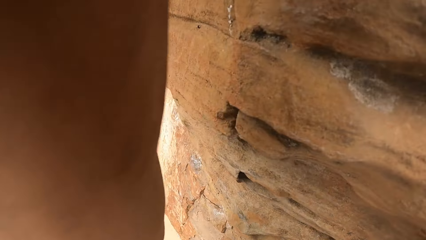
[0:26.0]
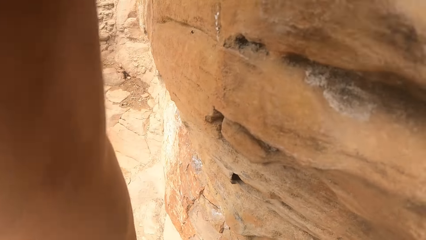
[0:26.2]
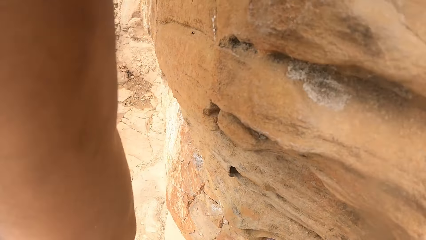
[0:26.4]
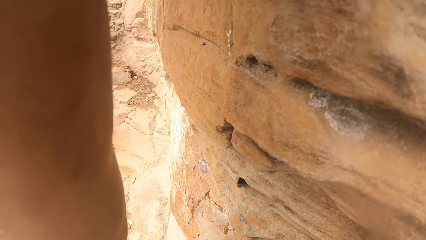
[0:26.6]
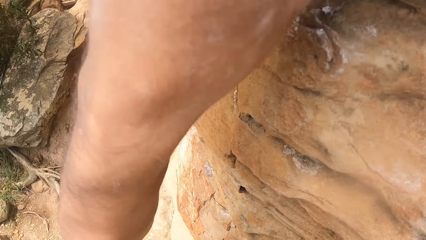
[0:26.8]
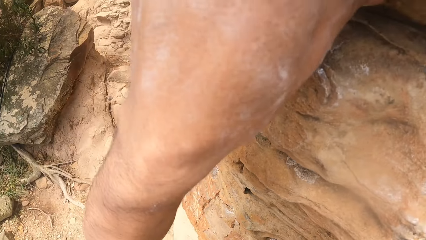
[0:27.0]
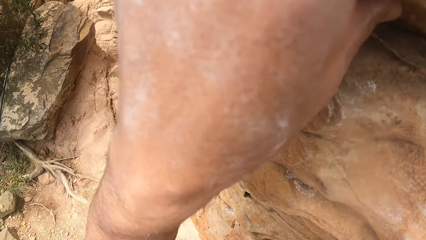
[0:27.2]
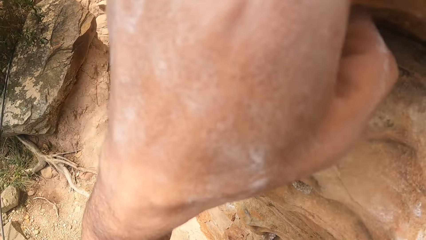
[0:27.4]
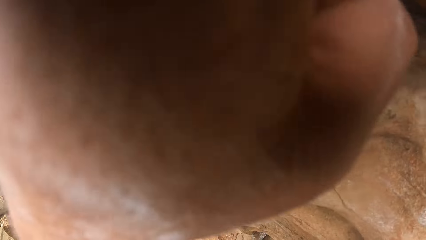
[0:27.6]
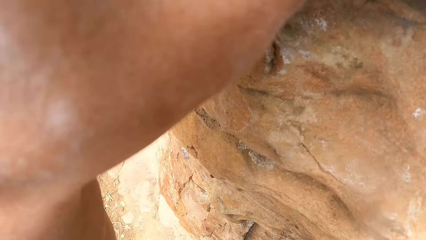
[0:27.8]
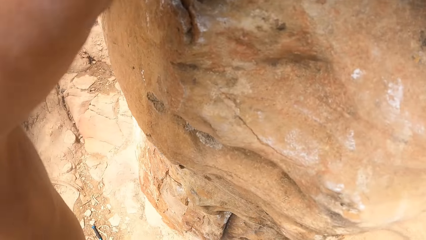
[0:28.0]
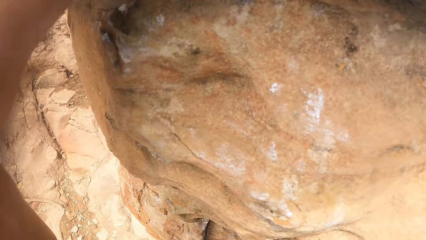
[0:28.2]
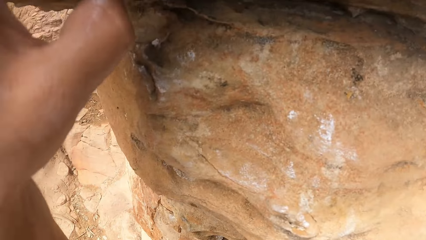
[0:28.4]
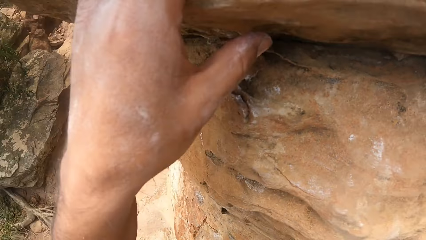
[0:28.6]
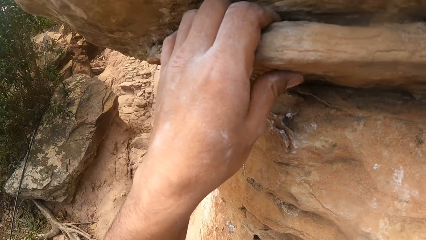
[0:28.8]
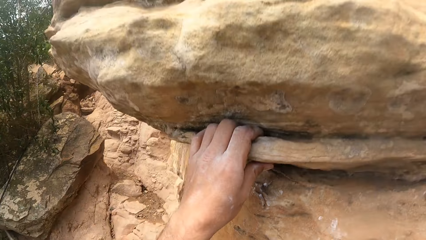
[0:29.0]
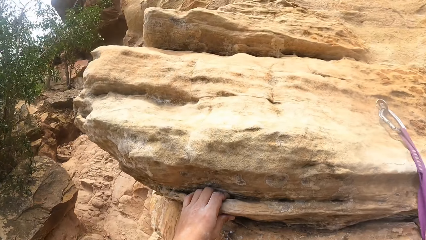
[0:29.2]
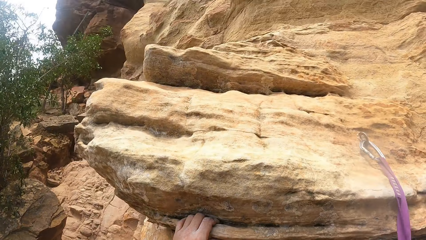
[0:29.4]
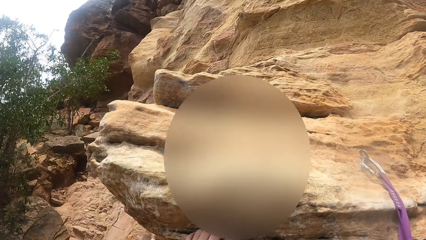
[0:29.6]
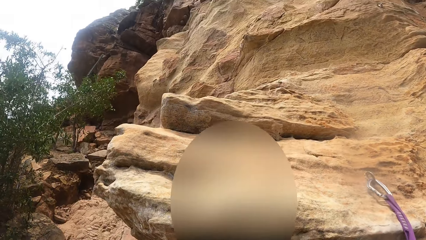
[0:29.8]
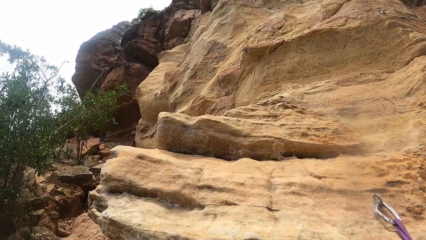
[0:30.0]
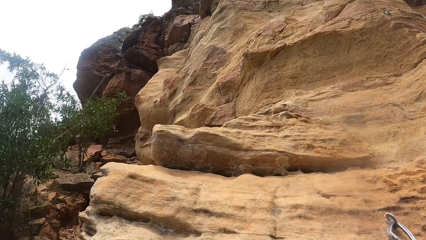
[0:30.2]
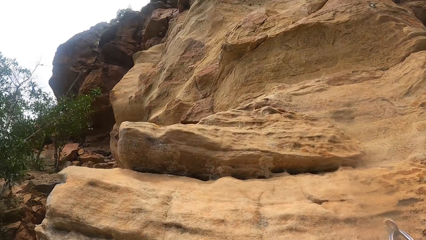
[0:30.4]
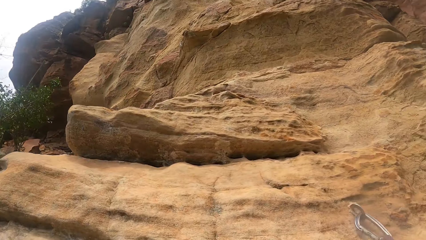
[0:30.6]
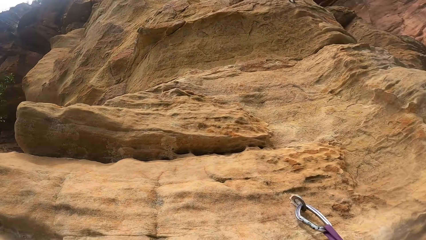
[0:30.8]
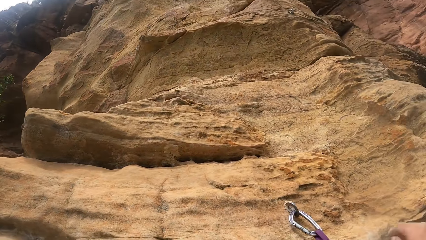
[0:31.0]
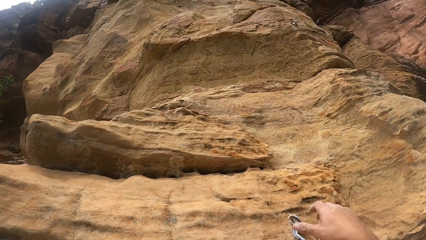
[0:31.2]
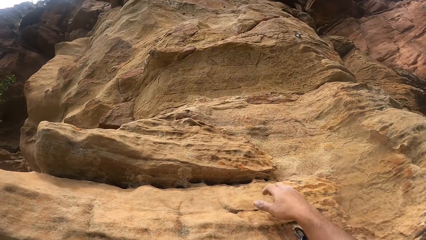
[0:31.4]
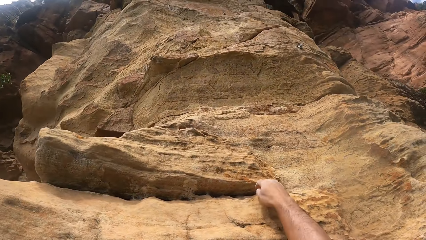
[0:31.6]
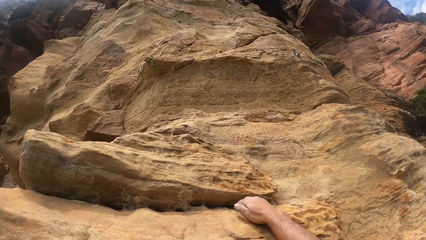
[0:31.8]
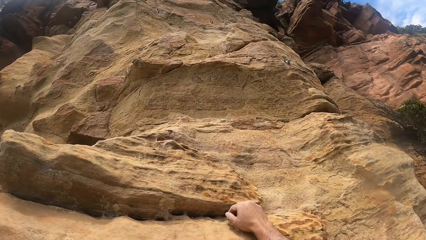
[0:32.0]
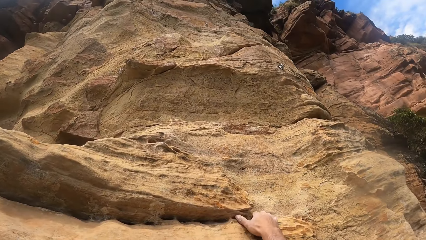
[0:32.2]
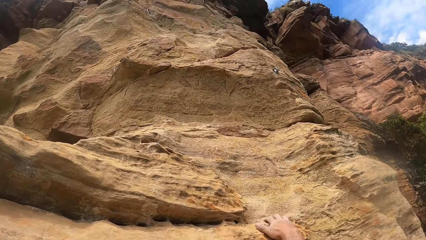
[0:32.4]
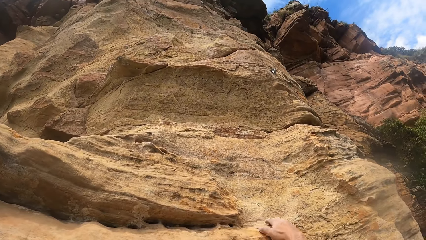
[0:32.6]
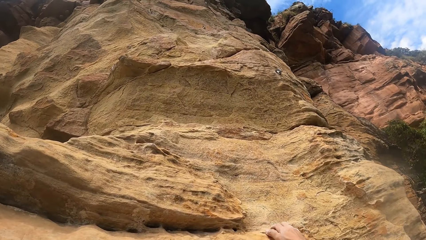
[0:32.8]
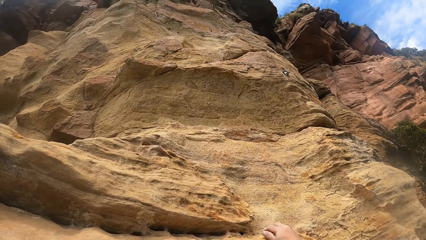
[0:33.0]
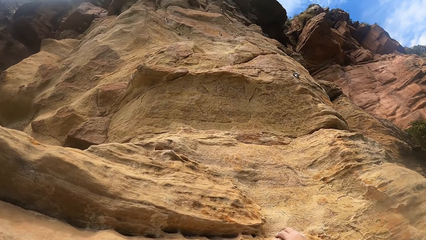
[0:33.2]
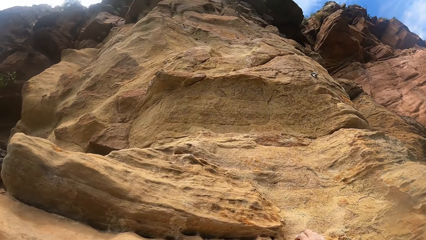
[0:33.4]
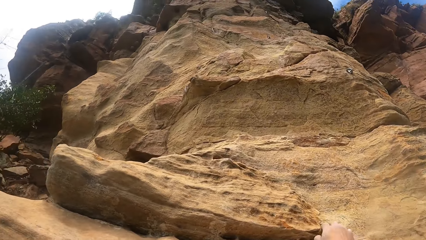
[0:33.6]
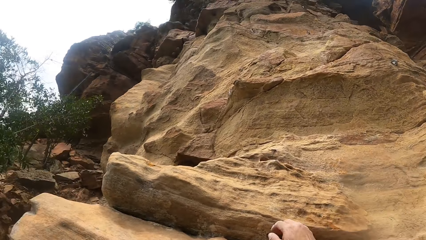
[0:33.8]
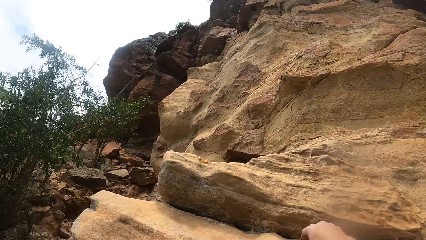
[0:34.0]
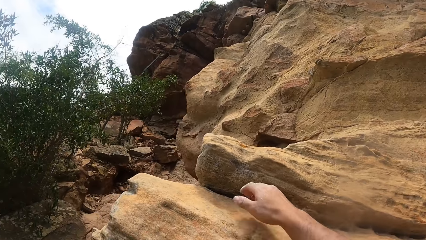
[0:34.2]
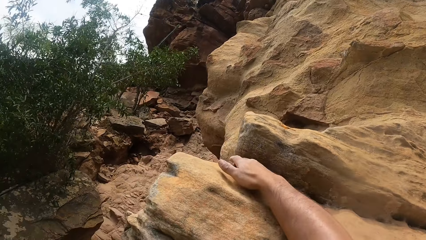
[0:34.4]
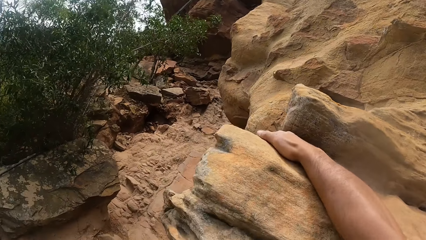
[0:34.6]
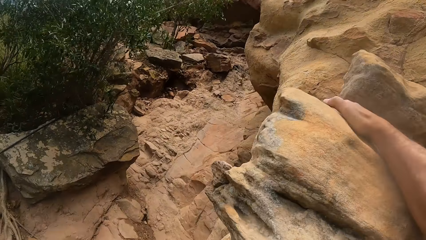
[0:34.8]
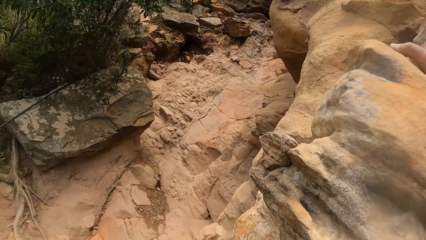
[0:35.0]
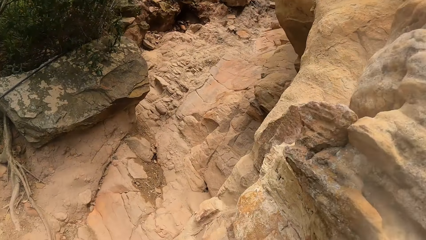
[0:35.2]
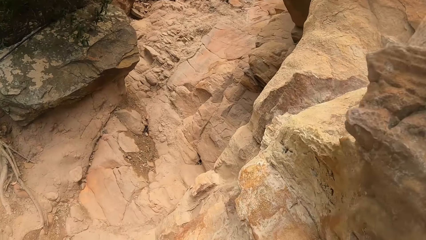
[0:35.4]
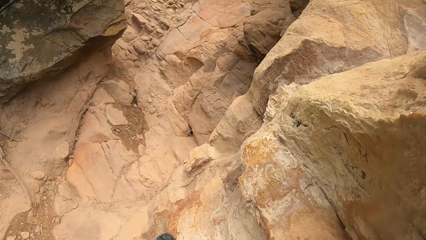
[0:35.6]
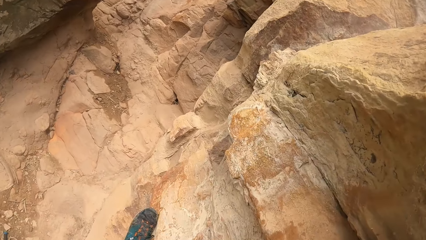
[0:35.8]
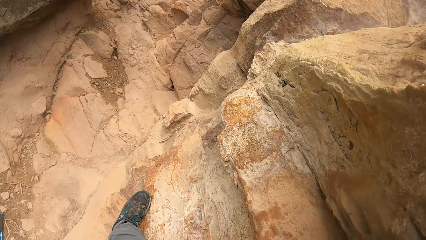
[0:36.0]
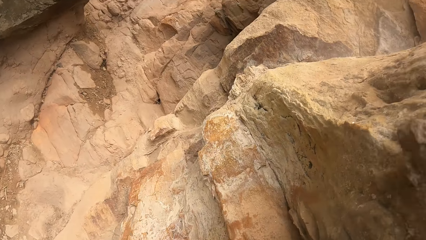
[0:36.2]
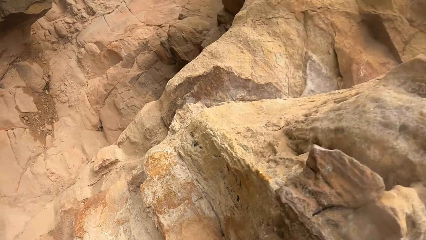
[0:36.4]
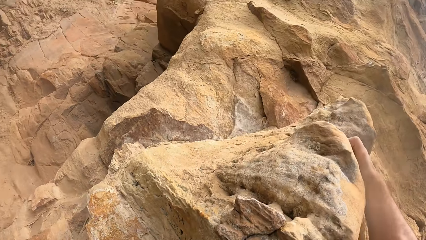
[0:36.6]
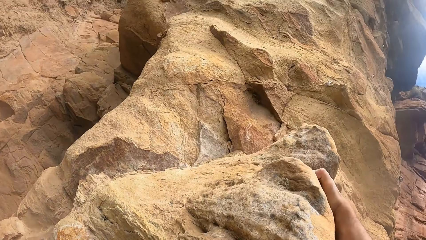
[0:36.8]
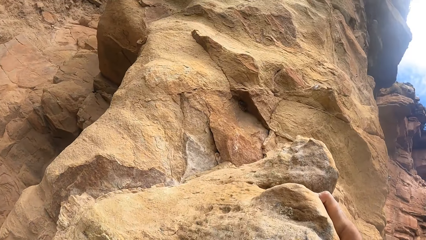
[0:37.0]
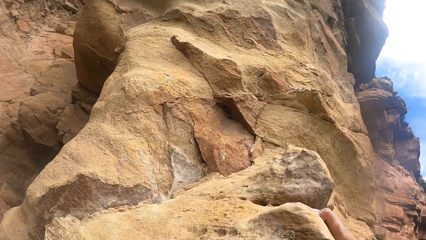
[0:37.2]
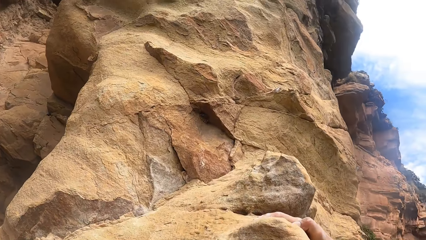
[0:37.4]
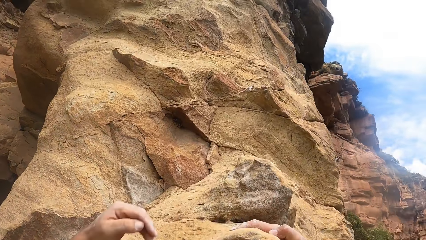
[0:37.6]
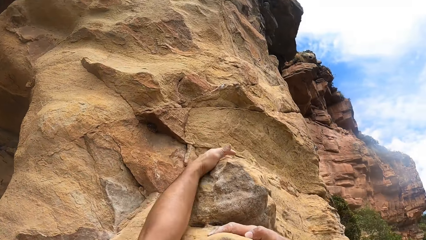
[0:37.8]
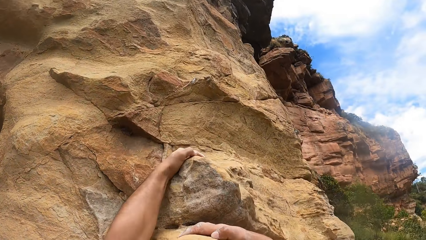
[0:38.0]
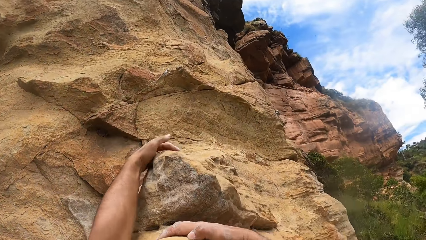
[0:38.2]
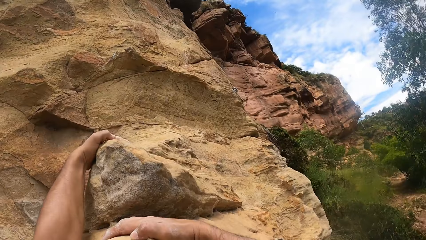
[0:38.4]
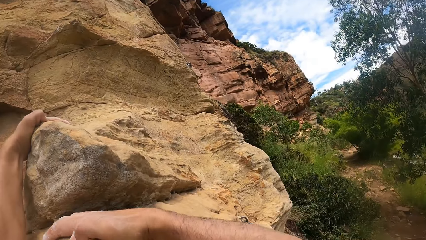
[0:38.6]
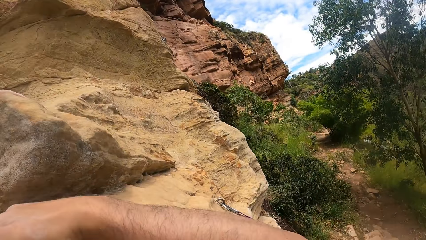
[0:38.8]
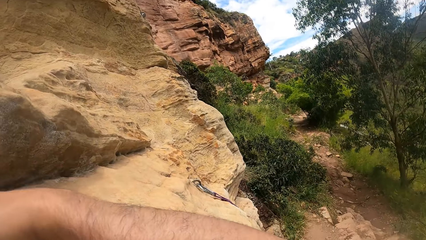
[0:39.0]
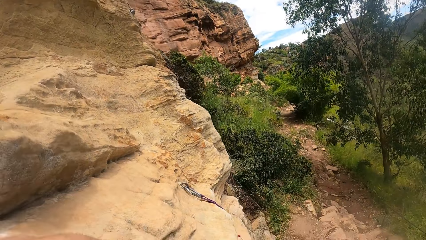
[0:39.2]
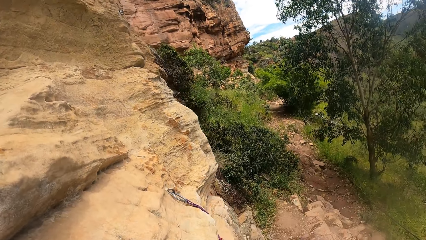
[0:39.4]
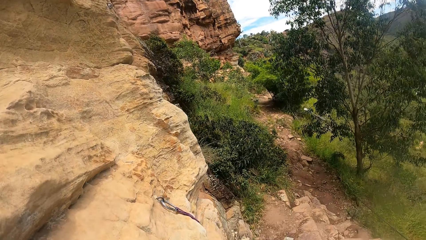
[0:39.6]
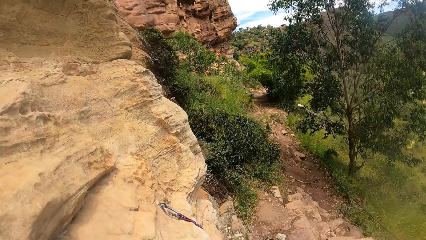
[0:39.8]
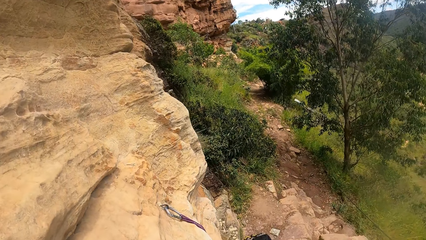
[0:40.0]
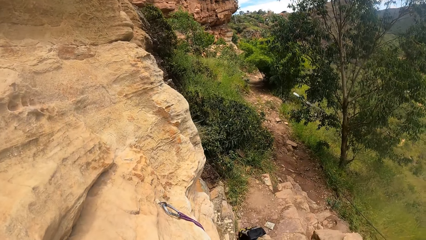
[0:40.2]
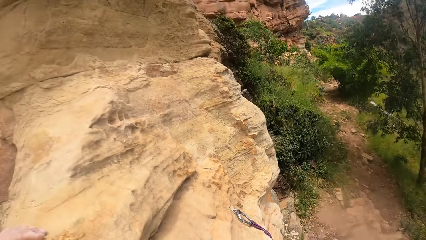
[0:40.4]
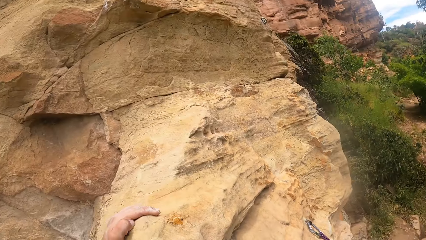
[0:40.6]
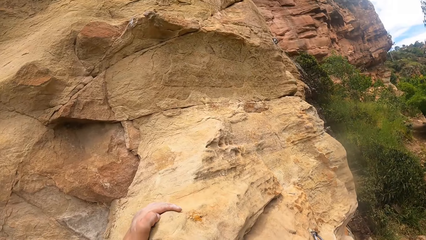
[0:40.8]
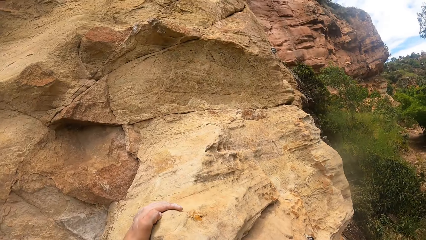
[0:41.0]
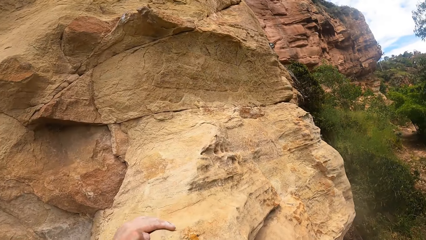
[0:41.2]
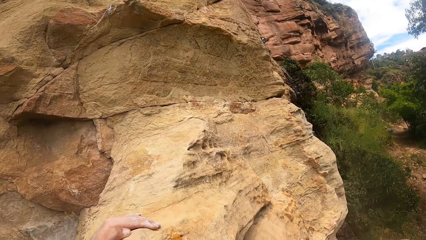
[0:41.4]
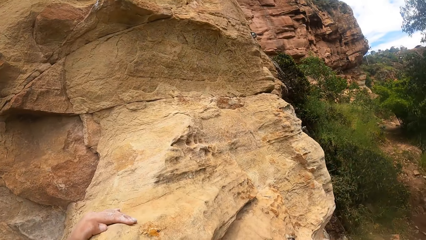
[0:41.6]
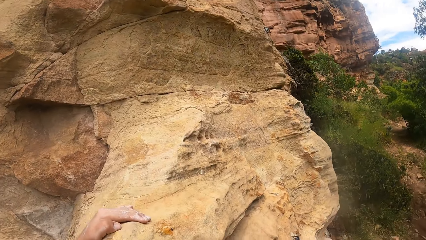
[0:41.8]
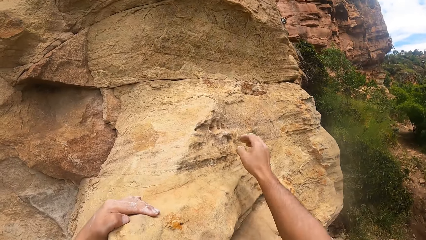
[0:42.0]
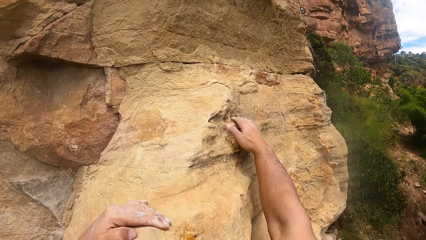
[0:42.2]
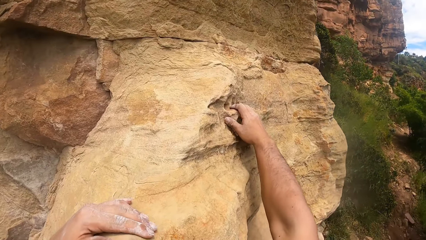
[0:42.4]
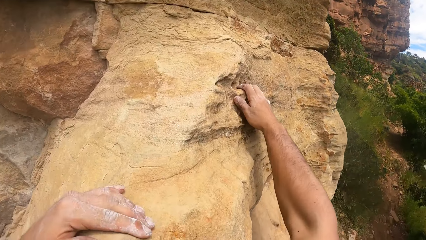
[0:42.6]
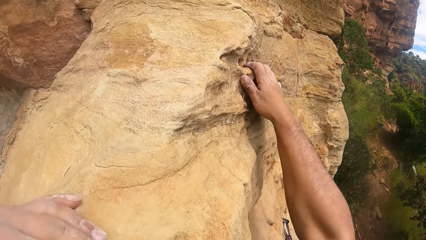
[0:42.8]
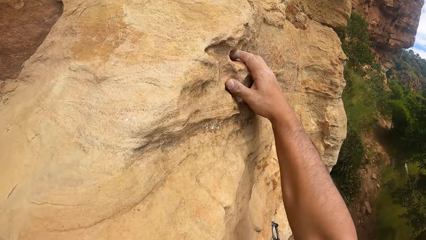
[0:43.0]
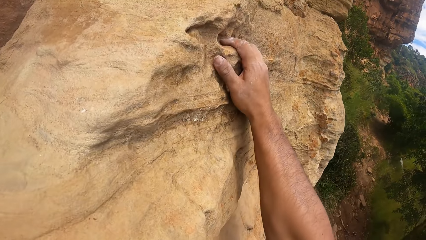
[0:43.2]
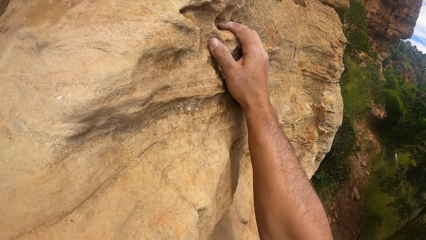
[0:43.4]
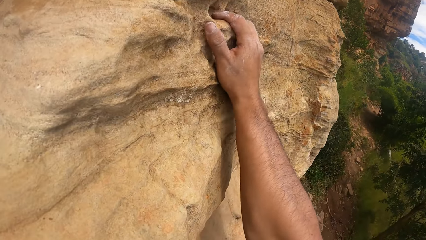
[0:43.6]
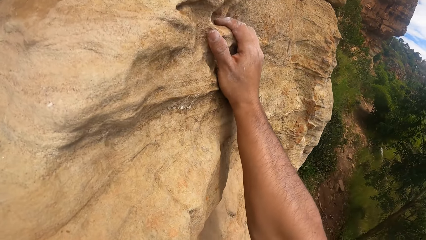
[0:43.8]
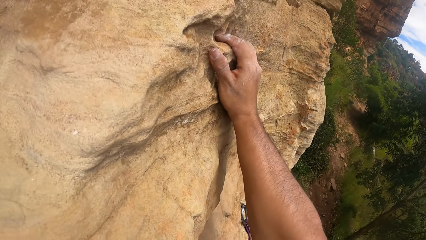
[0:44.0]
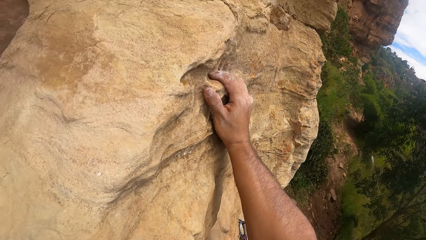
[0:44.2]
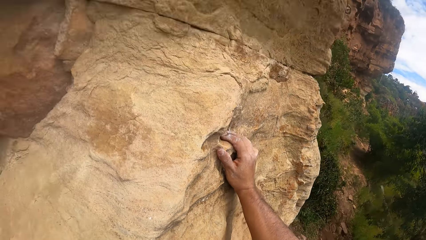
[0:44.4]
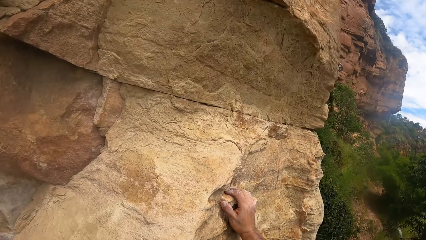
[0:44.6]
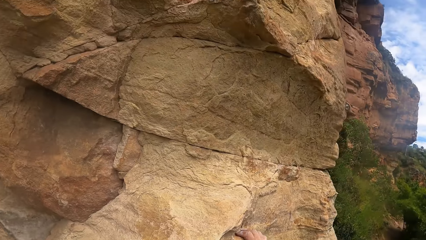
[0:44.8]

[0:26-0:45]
The camera wearer looks down a rock. They look up the rock. They grasp the rock with the right hand. They move their hands around a mountain wall. They look around the rock. They grasp the rock with the right hand. They look down the rock. They grasp the rock with the left hand. They look down around the rock. They look up the rock. They grasp the rock with the right hand. They look around.
